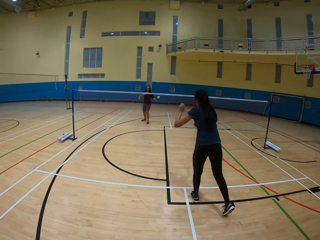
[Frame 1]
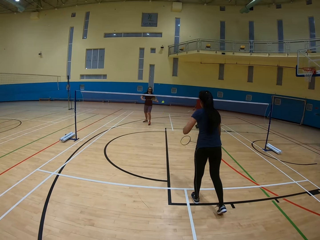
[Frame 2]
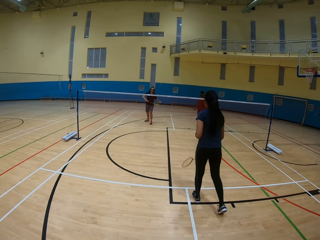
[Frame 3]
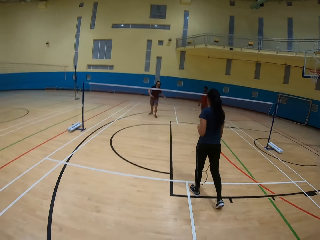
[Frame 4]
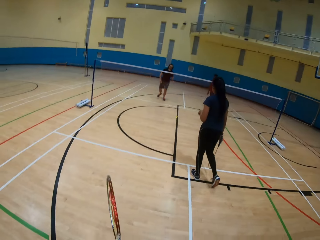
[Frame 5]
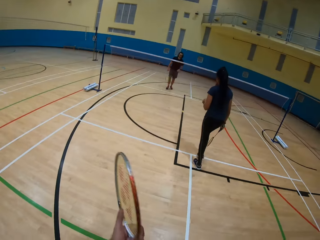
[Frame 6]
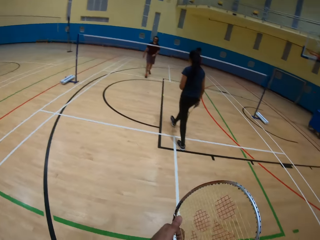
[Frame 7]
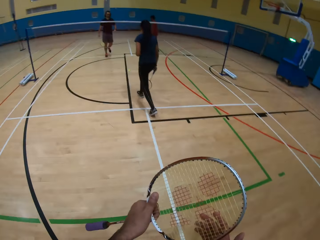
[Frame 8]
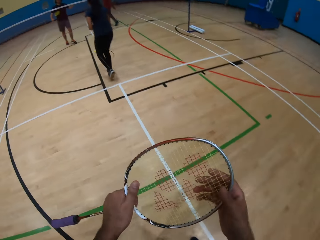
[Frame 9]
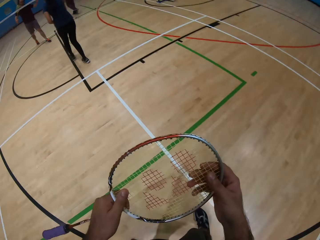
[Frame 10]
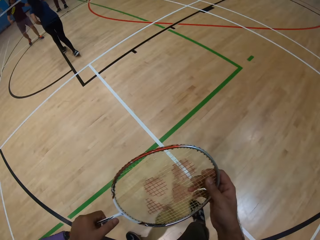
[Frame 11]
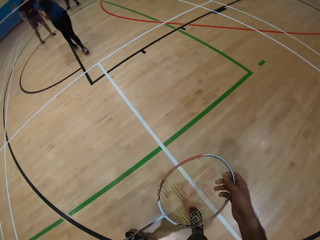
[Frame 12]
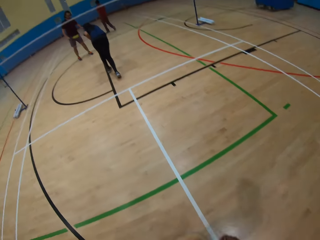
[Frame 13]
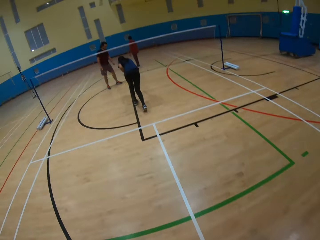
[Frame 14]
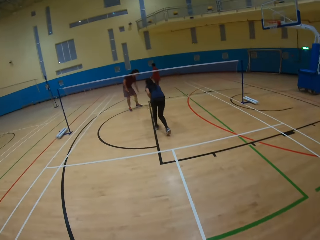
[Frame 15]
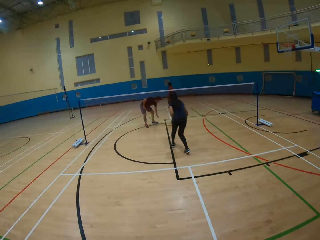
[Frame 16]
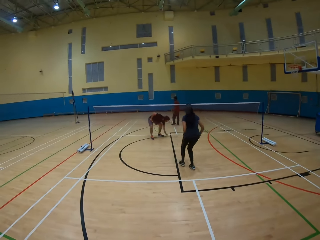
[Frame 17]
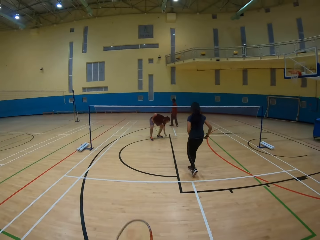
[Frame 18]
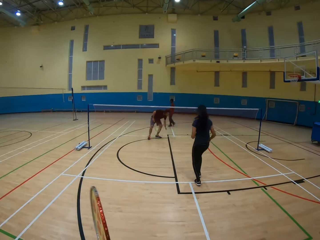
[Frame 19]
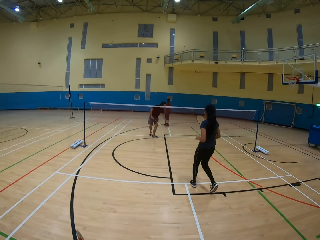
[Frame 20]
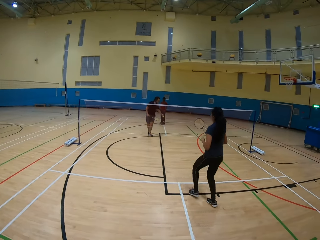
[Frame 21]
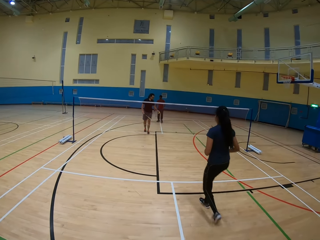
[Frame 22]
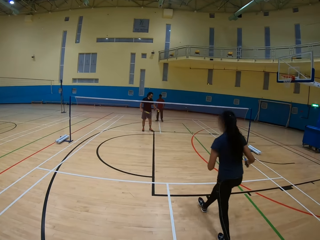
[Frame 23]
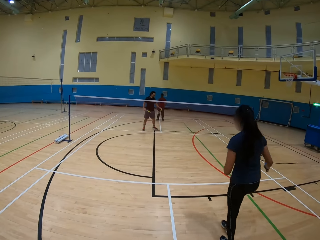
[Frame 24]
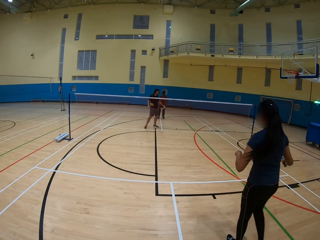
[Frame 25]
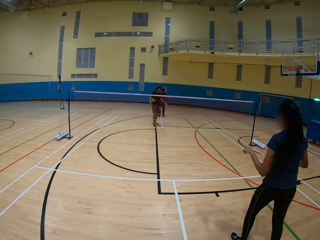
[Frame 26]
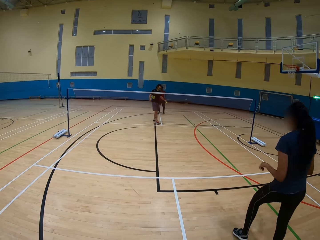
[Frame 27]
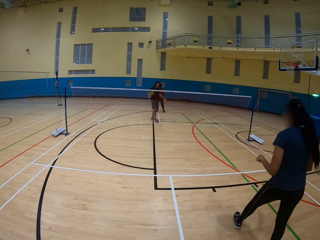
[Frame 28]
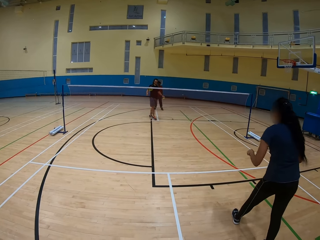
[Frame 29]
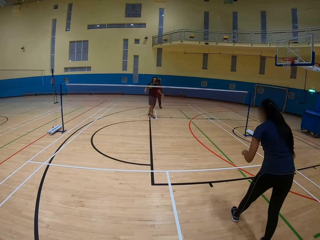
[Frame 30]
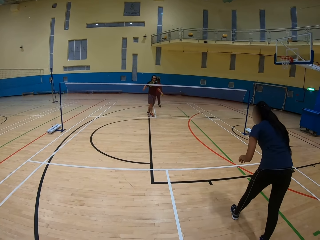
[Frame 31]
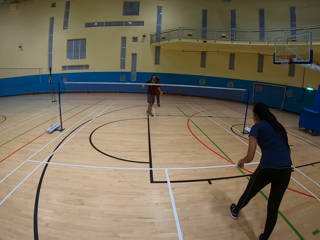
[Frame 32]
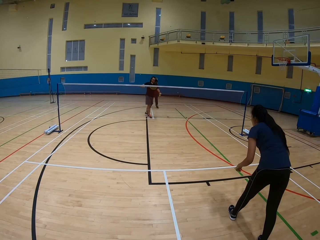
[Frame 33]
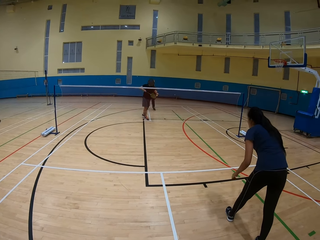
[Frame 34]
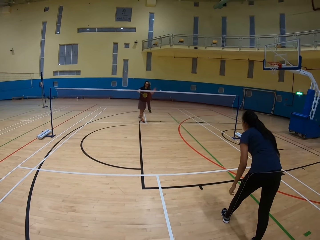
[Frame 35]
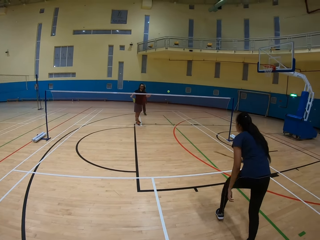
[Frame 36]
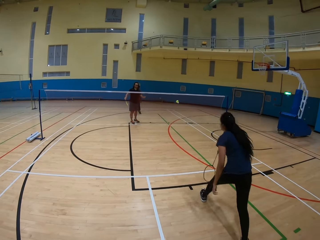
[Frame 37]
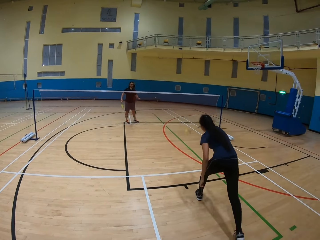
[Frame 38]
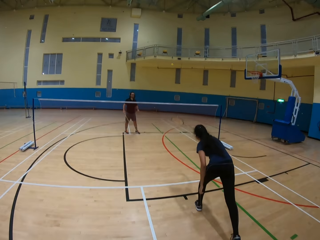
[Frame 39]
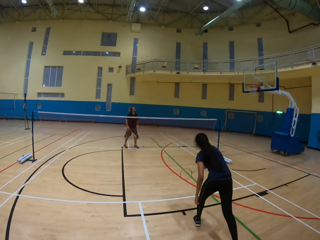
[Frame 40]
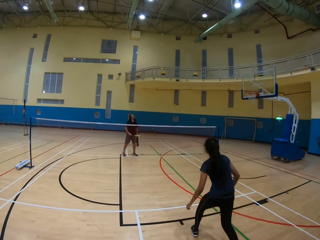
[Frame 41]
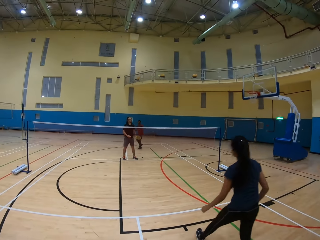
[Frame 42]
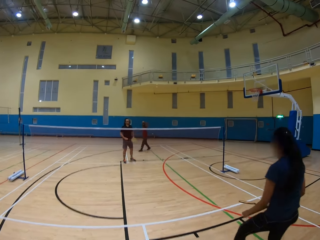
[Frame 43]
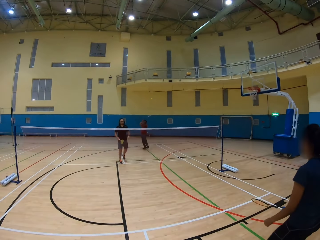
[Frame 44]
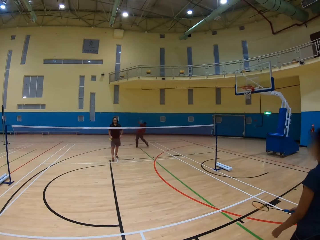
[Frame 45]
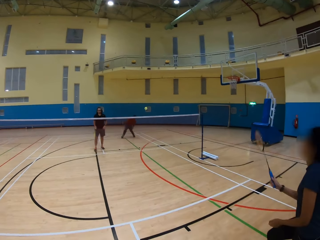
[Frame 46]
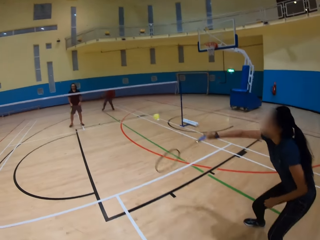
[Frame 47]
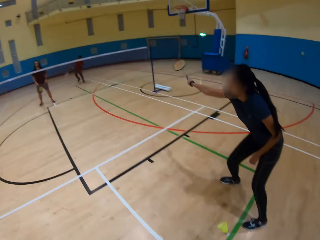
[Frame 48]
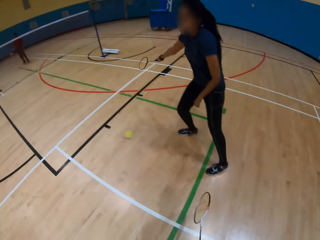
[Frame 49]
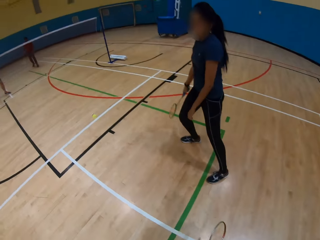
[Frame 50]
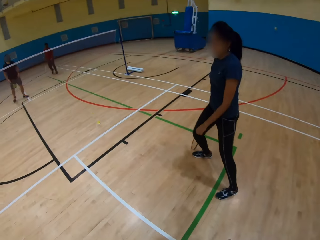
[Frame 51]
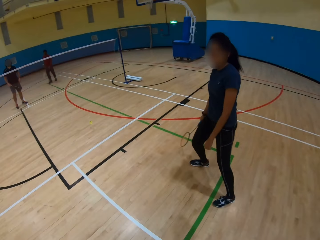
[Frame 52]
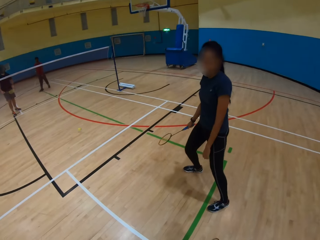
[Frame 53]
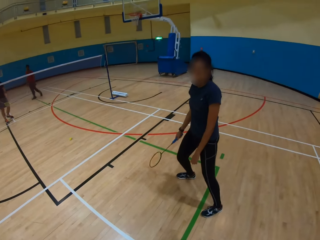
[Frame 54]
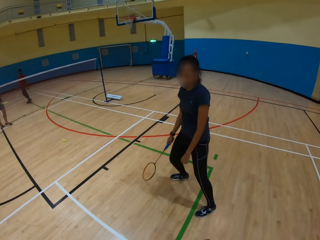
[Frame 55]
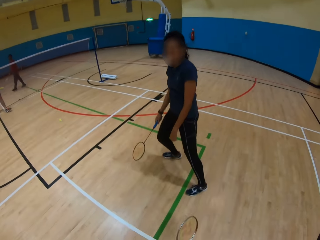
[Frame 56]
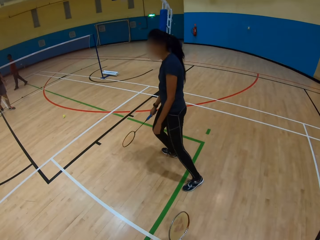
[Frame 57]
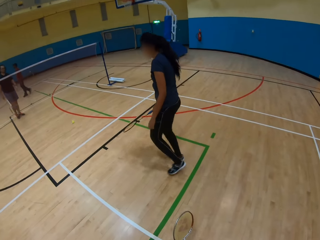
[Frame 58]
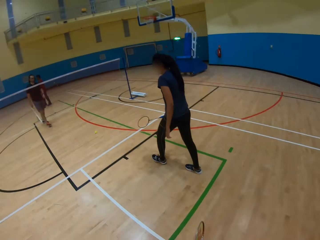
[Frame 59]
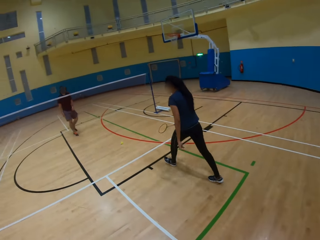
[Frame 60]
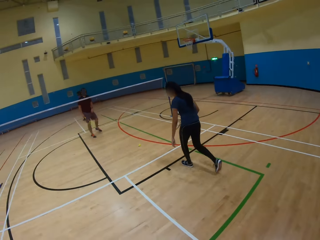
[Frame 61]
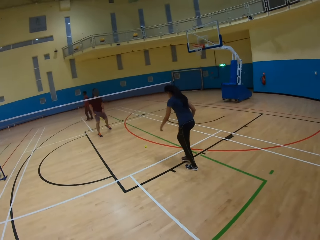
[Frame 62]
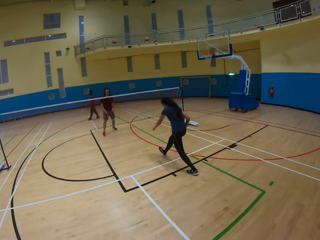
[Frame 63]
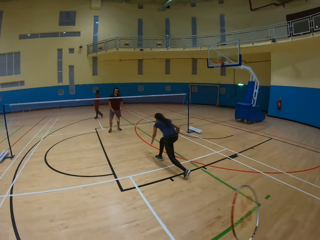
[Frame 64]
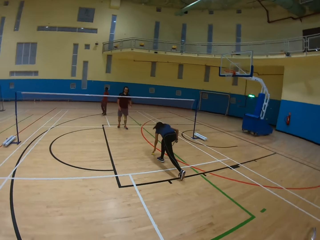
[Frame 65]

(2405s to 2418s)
The woman hits the shuttlecock and throws the shuttlecock. The other man picks up the shuttlecock on the ground. The camera wearer looks around. The other man hits the shuttlecock. The woman hits the shuttlecock. The first man hits the shuttlecock. The camera wearer plays badminton. They talk to the woman.

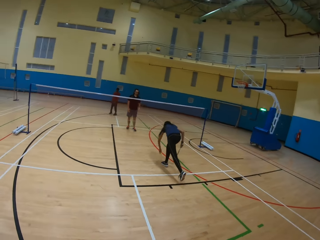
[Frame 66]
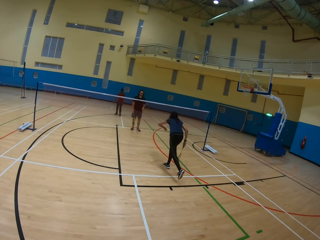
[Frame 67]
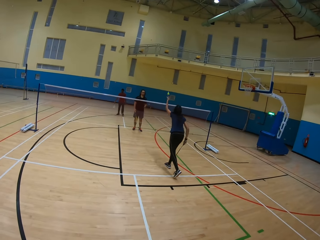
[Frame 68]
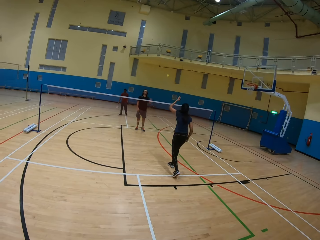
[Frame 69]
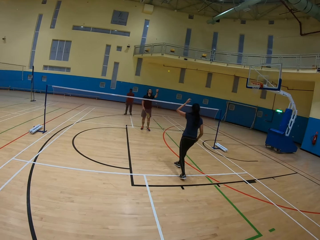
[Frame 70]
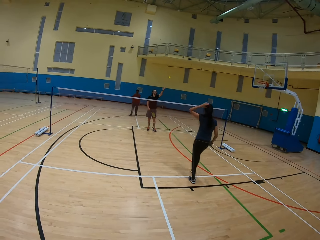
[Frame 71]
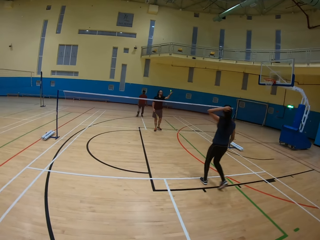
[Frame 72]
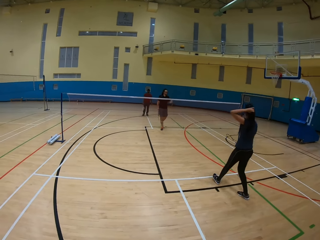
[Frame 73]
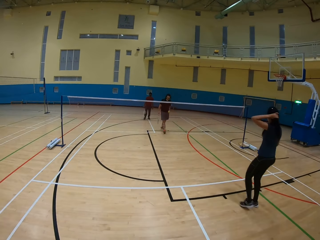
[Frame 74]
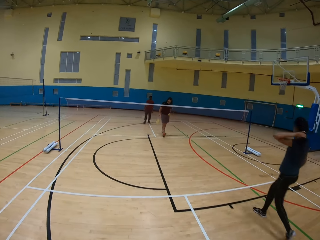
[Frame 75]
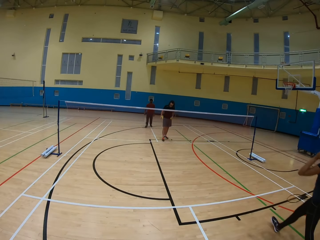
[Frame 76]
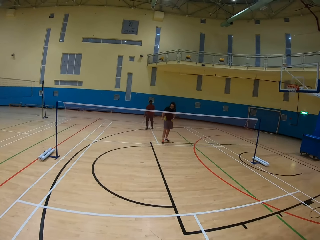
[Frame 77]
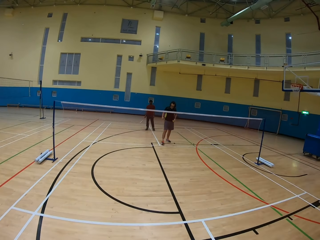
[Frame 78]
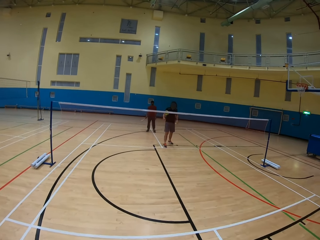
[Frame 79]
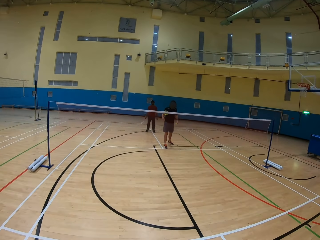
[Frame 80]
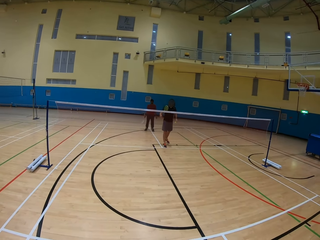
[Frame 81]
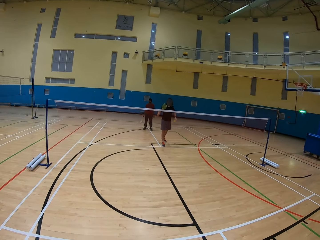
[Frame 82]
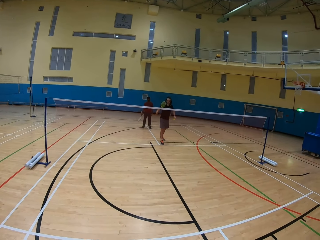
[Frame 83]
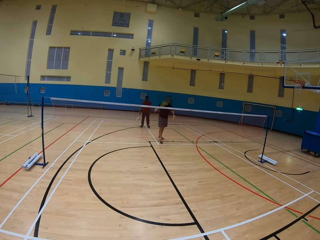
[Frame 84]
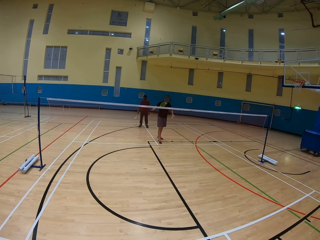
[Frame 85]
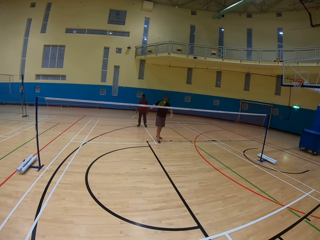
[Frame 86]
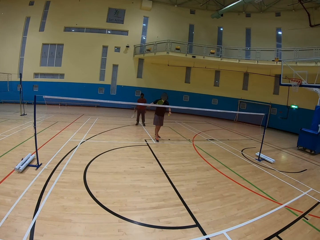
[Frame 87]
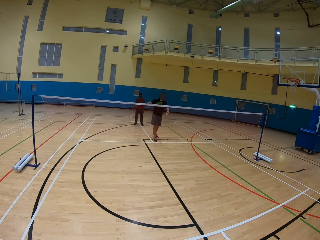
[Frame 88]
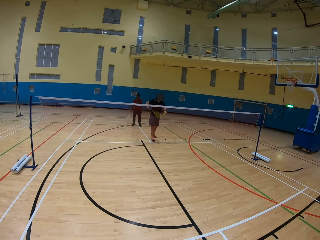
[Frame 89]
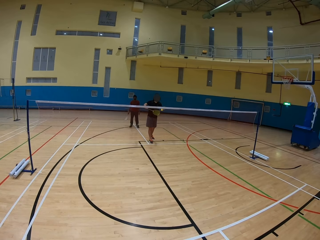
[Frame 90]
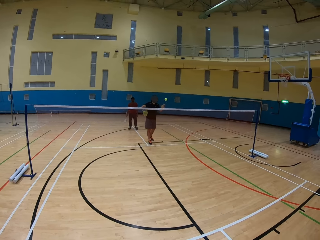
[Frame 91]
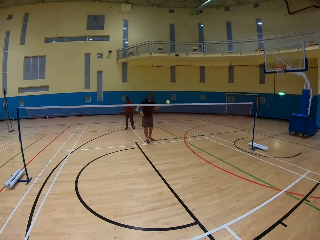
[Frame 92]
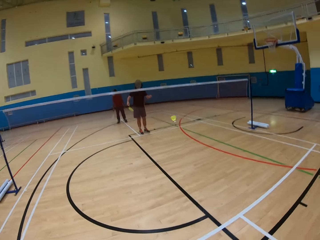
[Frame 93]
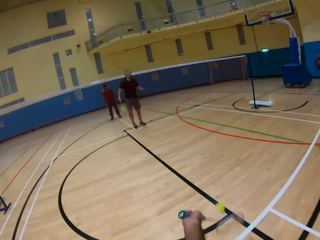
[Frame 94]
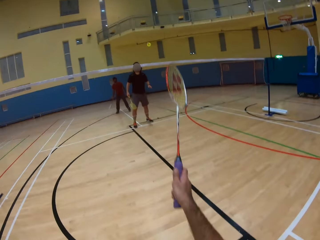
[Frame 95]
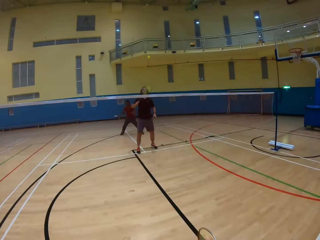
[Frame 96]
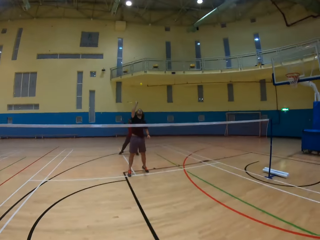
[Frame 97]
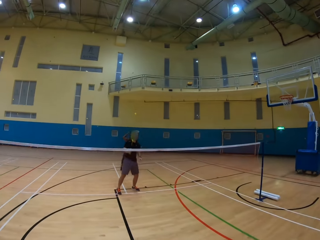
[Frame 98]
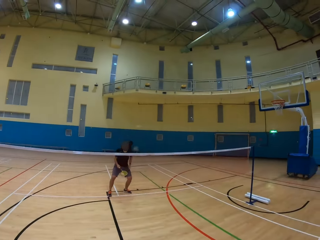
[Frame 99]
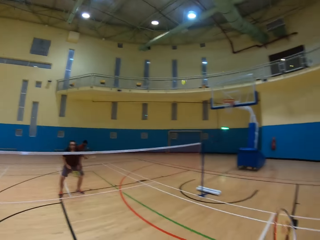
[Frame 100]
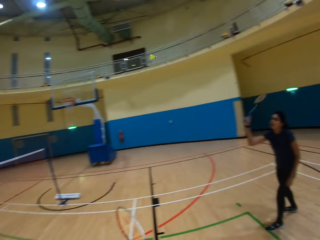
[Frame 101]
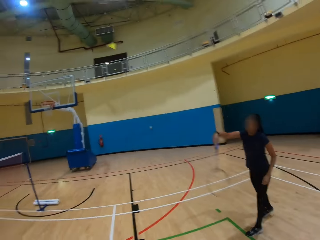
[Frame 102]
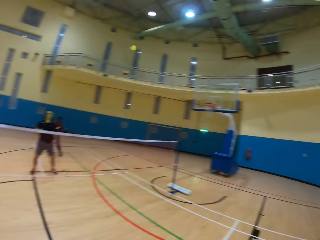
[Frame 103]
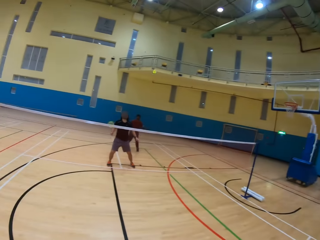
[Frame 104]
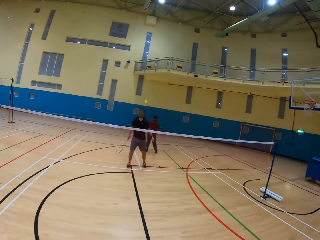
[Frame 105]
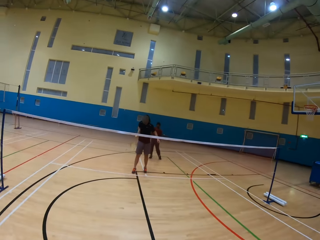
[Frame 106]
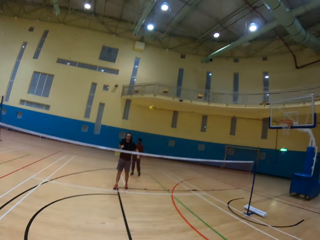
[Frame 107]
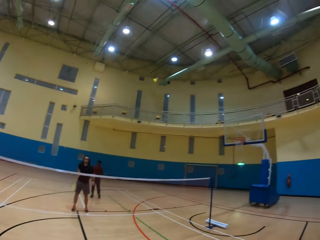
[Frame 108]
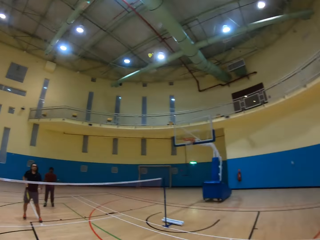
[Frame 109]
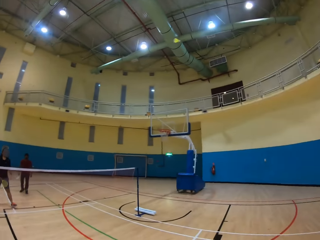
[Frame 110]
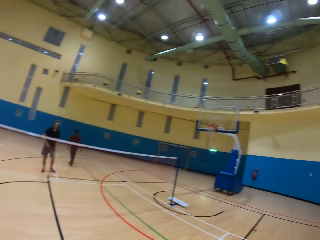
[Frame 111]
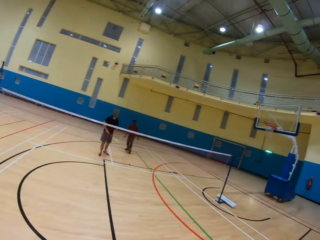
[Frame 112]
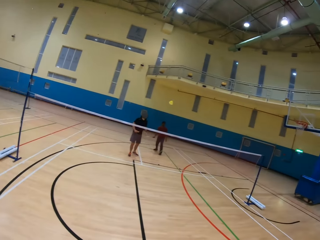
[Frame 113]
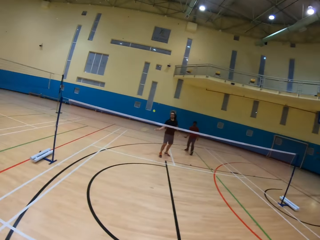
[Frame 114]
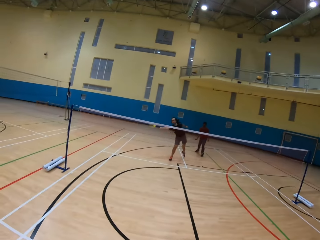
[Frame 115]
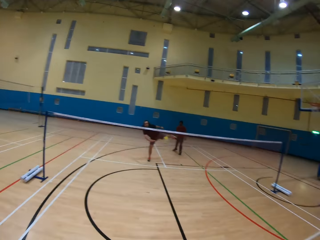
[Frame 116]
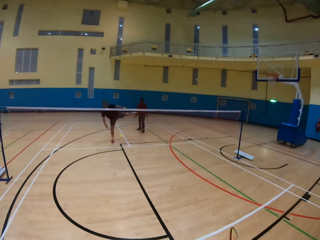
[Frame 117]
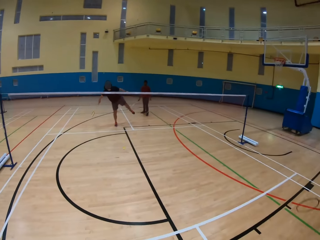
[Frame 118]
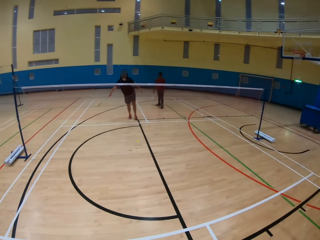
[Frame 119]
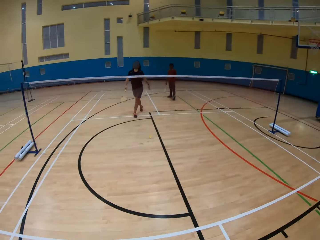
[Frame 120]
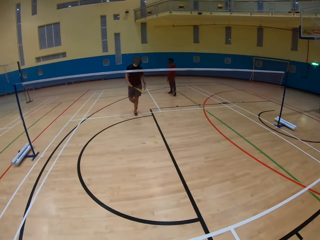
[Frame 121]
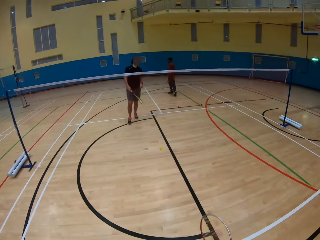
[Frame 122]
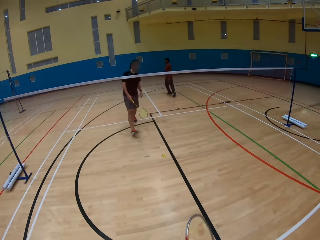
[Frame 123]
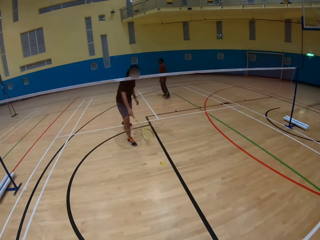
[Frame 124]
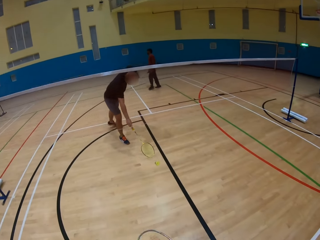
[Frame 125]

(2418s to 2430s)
The woman picks up the shuttlecock on the ground and throws the shuttlecock to the other man. The other man hits the shuttlecock. The camera wearer plays badminton. They hit the shuttlecock. The first man hits the shuttlecock. The woman hits the shuttlecock. The other man hits the shuttlecock. The other man hits the shuttlecock again.
